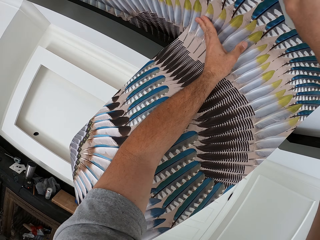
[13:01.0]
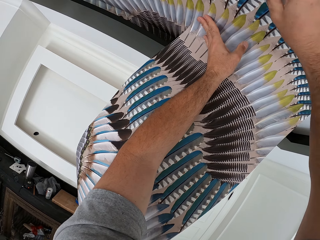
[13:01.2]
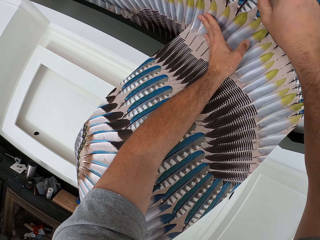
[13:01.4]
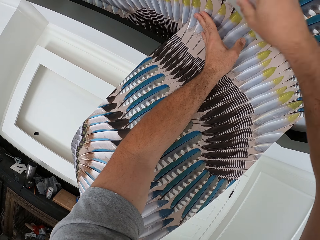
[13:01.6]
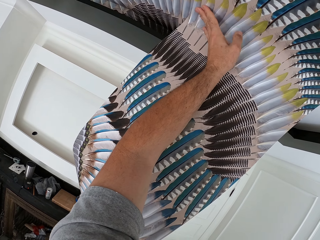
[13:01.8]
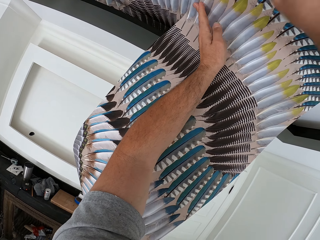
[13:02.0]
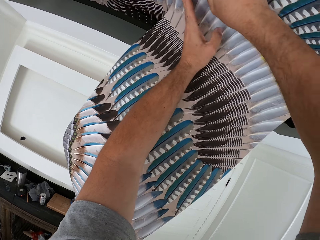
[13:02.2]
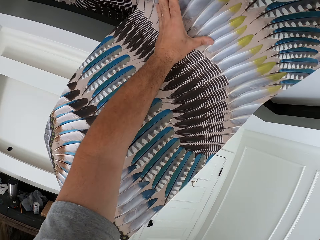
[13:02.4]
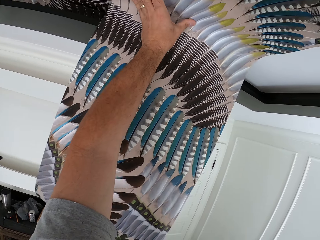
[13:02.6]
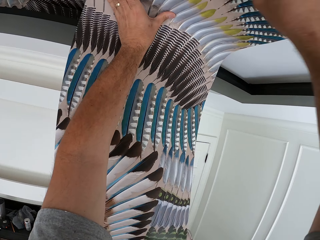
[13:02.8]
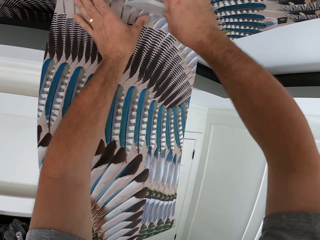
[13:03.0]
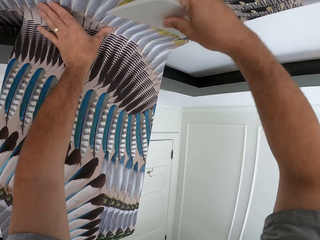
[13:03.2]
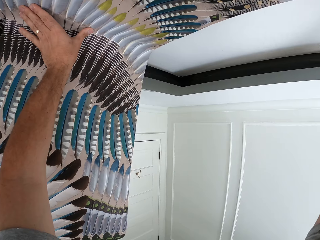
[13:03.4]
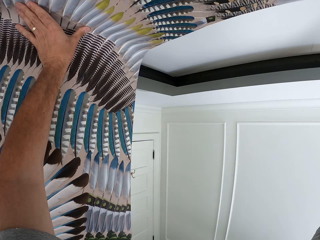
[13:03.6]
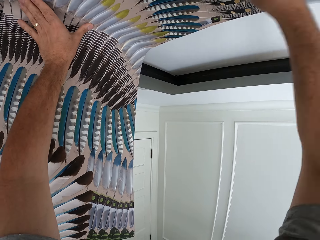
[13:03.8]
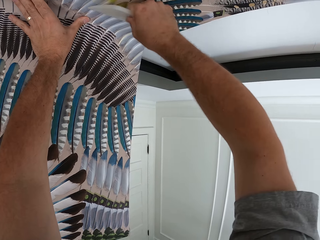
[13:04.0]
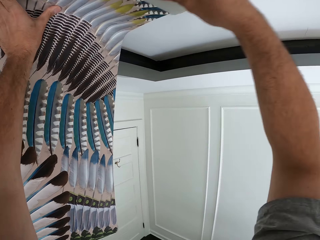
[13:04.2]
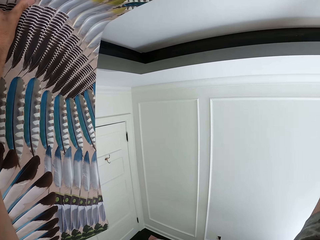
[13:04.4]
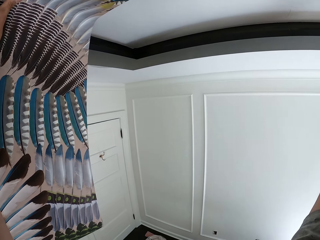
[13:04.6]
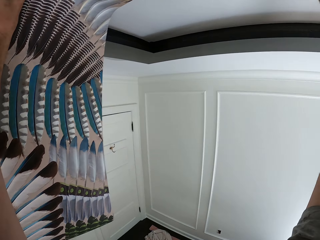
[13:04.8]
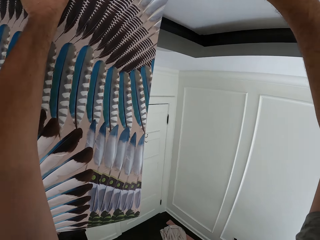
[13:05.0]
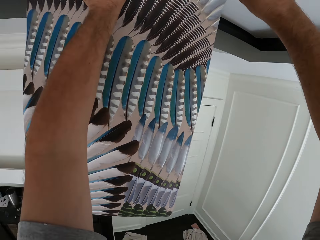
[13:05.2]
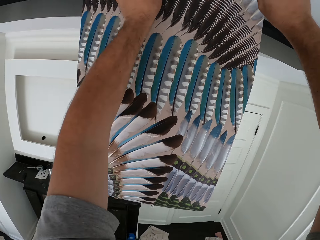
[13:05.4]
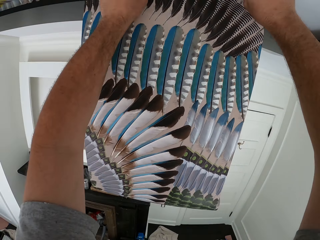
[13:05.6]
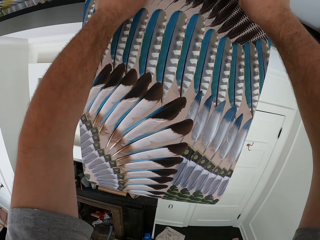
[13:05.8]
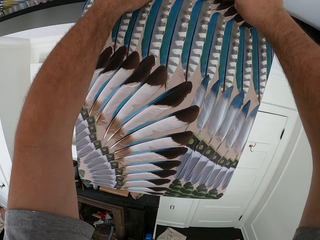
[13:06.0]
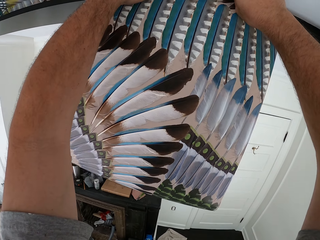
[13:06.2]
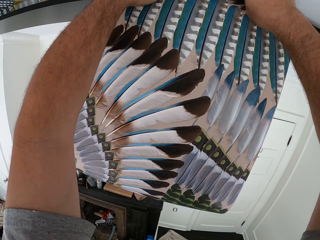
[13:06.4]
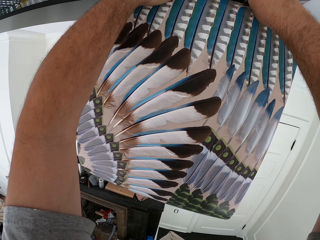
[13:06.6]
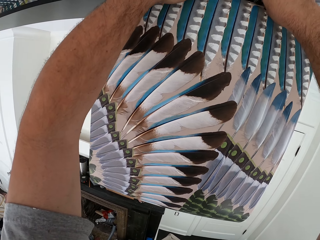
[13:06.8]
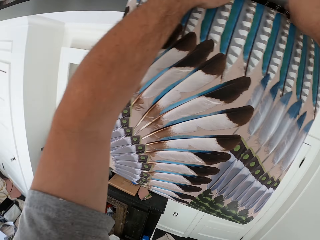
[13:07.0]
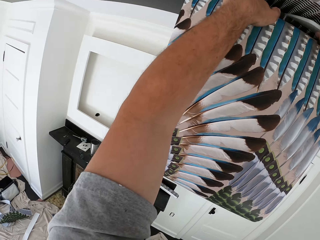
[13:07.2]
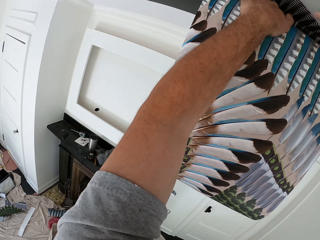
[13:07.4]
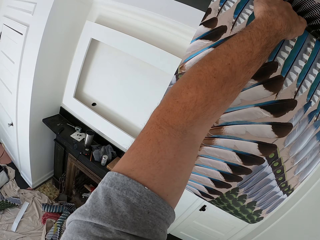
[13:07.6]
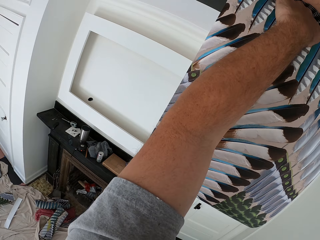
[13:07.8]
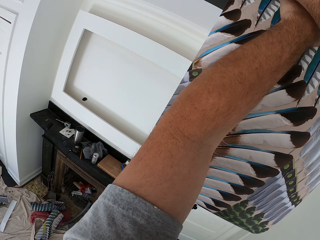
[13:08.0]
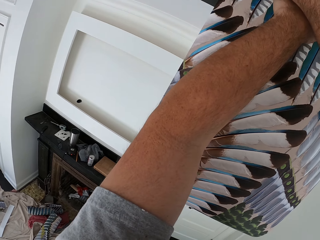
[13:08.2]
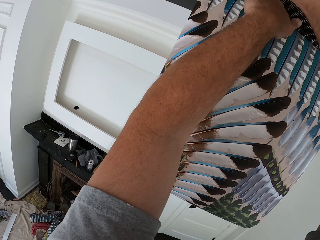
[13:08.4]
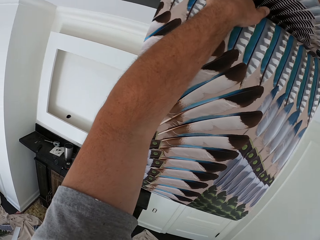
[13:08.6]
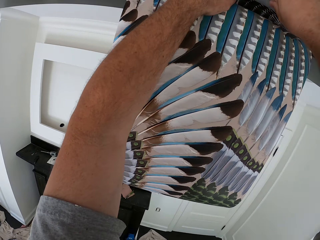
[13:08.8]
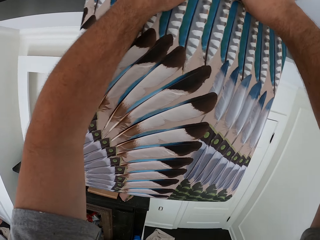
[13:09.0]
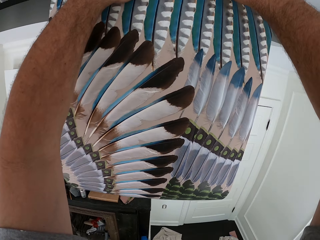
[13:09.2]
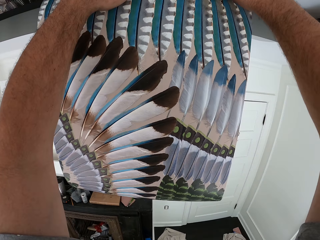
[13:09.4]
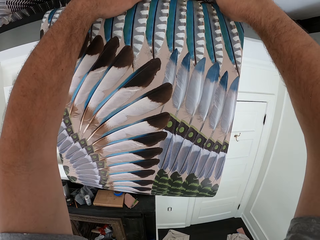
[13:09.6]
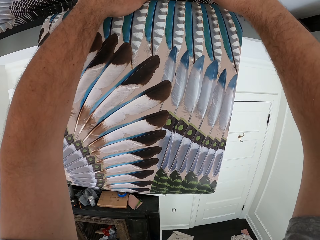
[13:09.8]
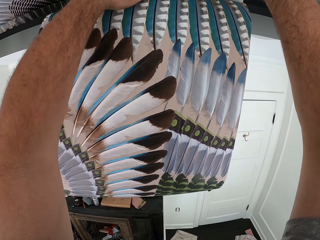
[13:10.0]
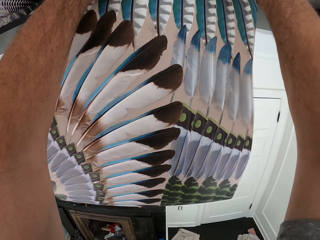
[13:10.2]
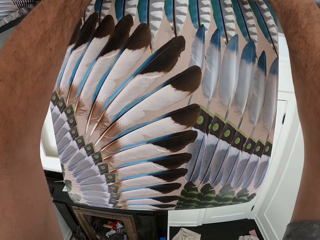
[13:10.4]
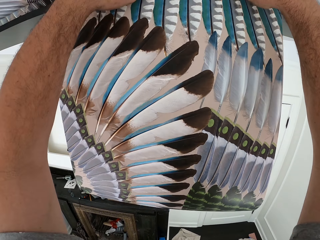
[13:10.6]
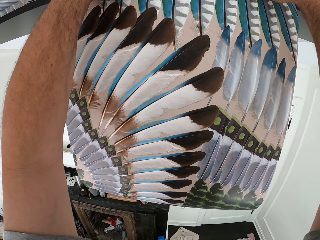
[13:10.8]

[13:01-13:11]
The camera wearer presses the wallpaper with a white board.

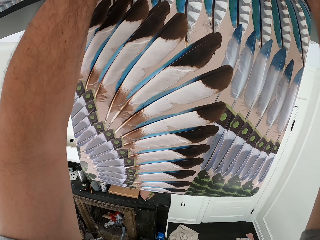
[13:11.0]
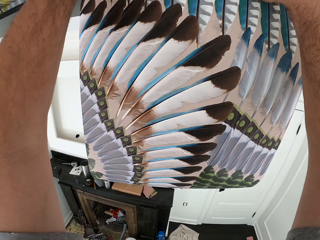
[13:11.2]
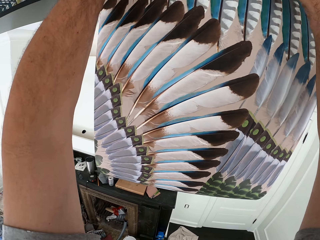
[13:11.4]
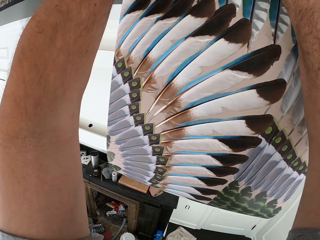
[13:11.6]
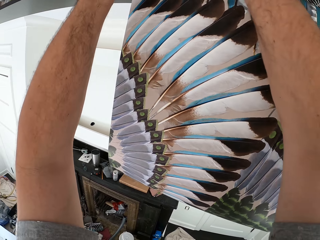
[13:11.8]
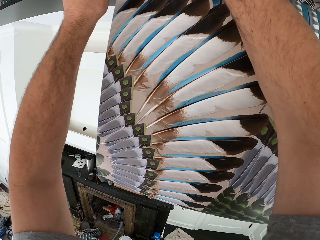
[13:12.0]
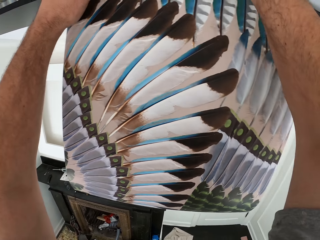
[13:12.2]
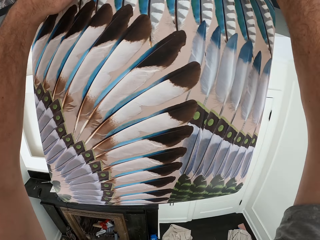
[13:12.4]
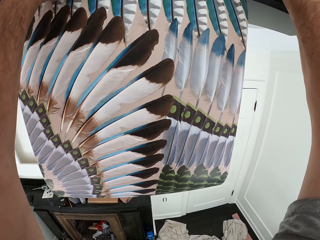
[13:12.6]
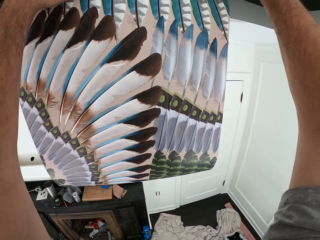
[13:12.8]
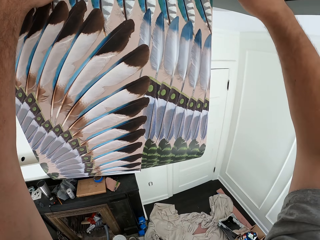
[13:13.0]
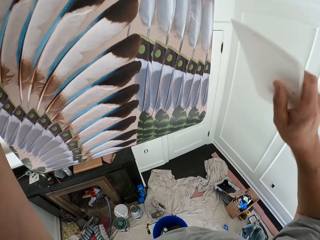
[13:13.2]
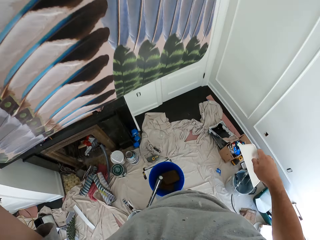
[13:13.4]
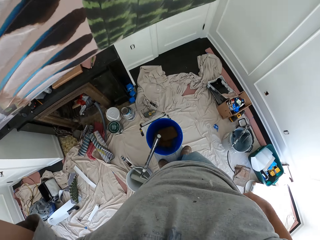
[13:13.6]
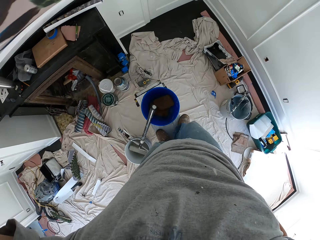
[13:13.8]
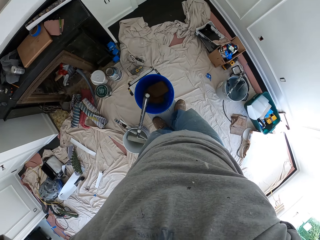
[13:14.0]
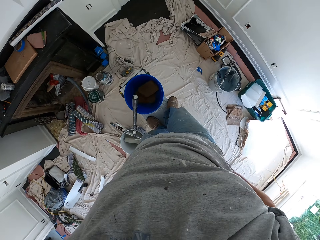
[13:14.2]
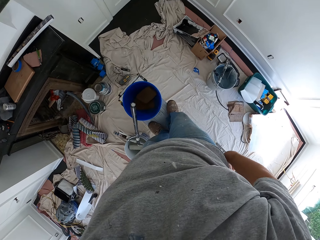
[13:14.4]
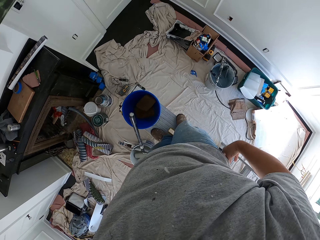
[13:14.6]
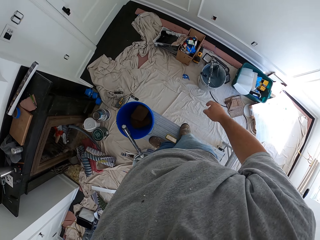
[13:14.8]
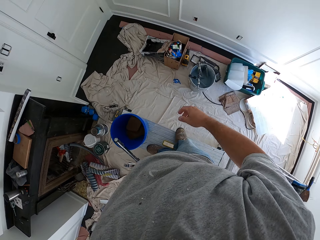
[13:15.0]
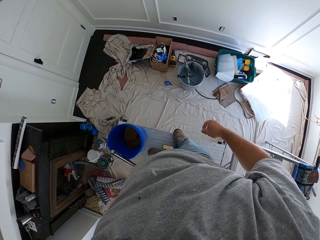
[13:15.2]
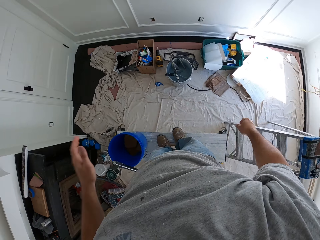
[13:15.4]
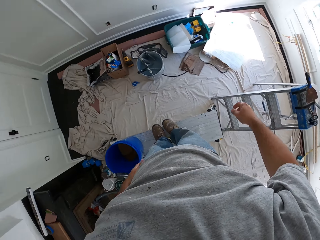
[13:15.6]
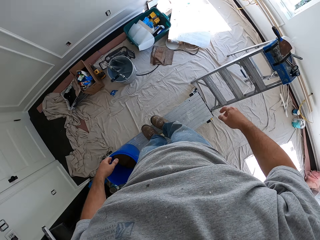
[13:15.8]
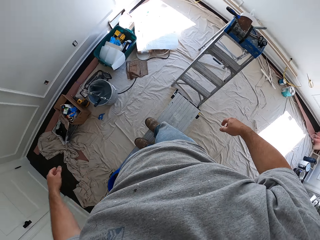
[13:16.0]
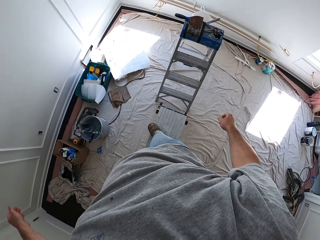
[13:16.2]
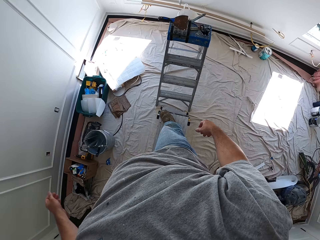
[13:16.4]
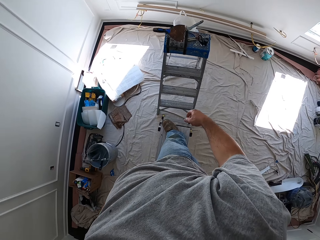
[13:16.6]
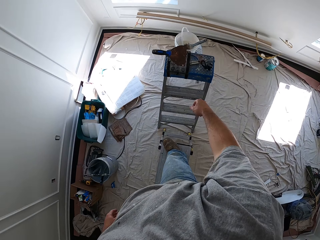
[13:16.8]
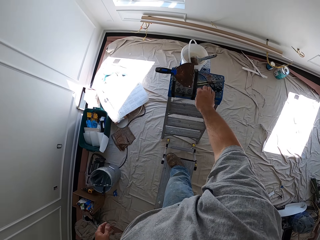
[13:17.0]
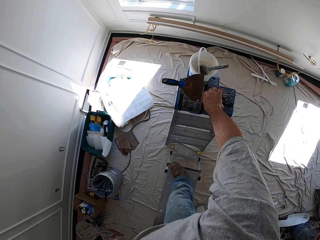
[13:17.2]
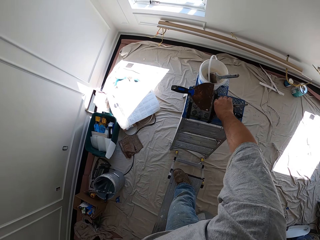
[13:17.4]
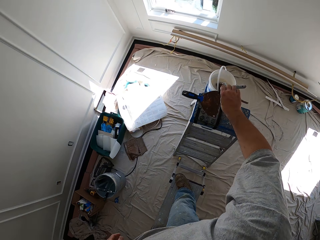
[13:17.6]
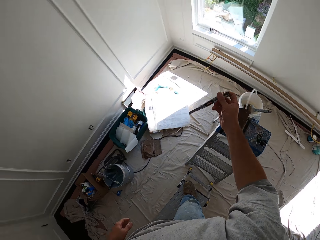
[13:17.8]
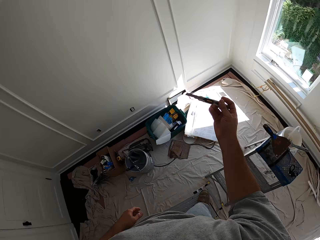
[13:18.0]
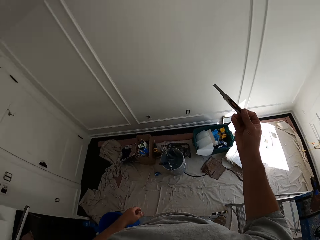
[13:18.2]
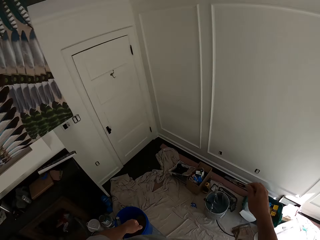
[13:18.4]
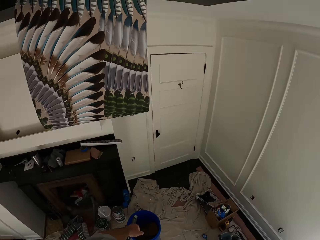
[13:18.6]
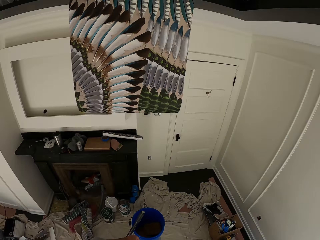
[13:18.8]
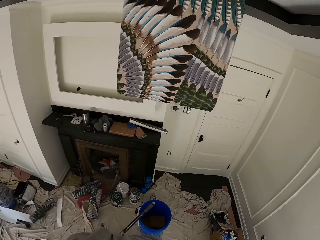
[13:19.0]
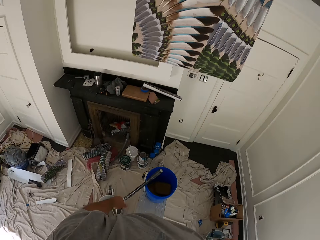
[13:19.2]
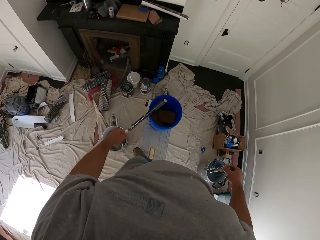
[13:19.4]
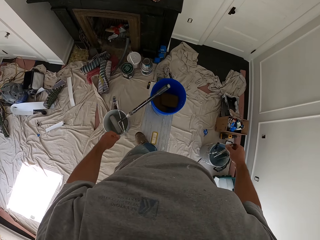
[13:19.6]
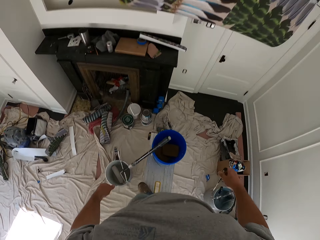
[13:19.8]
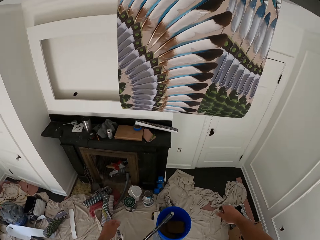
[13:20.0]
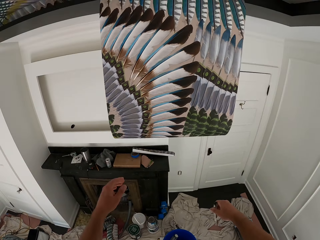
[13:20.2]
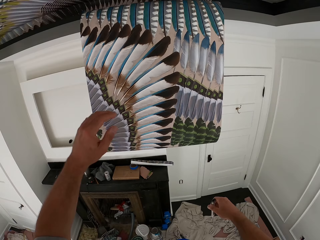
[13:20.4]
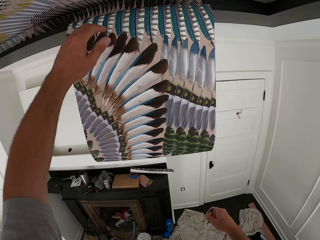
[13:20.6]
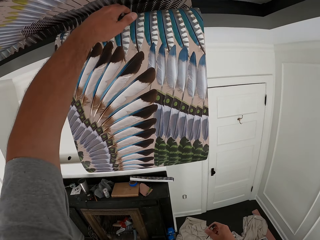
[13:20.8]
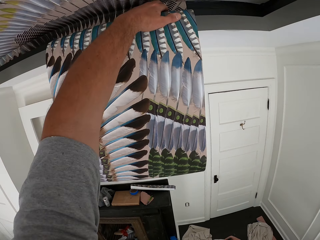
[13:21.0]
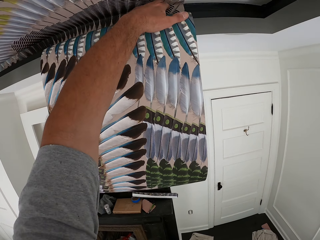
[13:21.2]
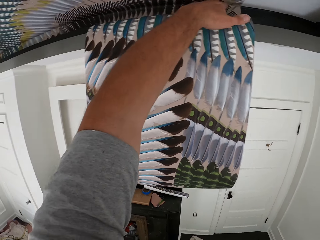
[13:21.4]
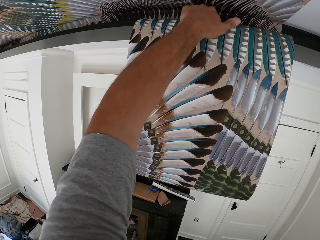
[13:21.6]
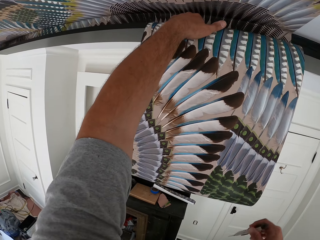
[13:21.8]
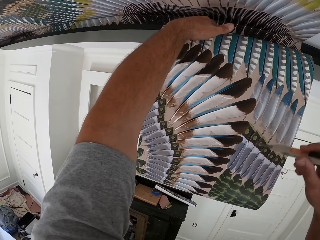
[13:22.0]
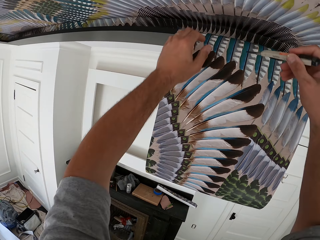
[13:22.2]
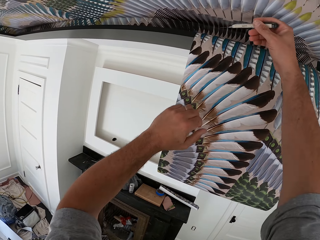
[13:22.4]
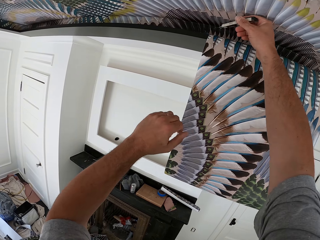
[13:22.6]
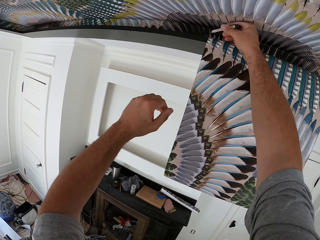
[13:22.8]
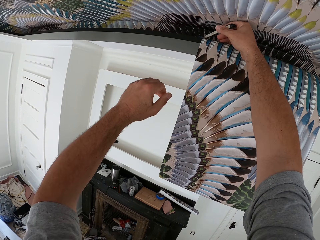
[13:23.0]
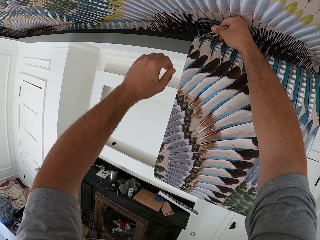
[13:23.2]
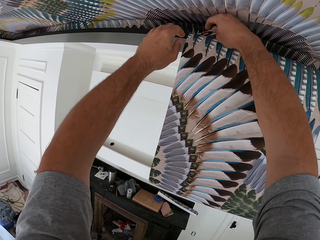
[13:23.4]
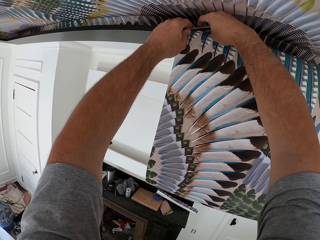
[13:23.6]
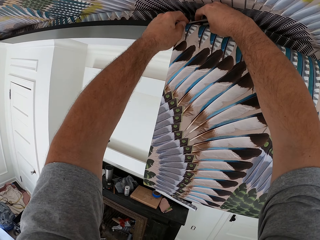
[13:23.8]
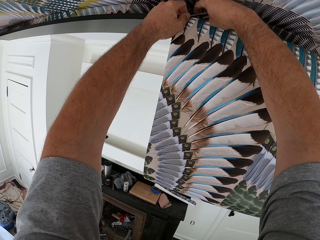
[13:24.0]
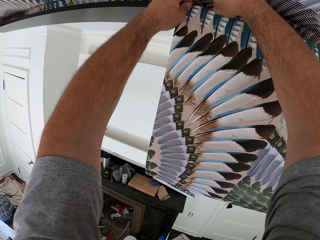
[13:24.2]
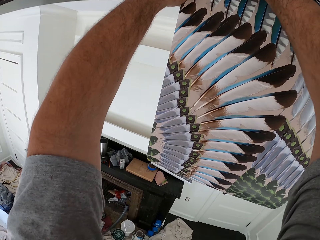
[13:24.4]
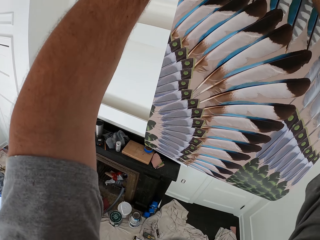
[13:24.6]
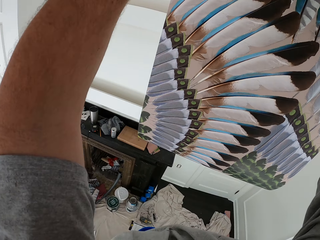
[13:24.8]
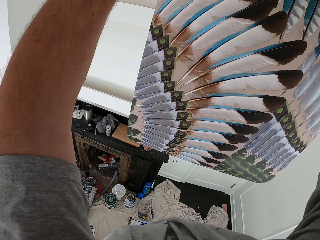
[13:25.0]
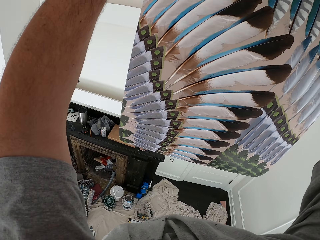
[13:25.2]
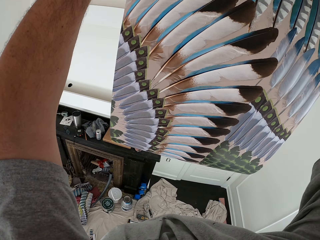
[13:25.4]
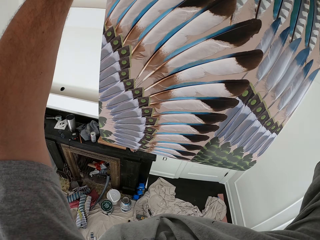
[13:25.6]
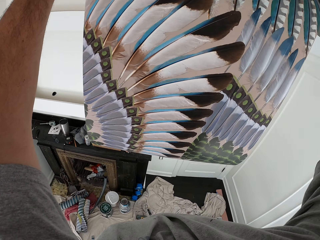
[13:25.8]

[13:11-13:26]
The camera wearer puts the wallpaper smoother in his pocket. He grabs a knife. He holds the wallpaper. He cuts the excess wallpaper with the knife.
